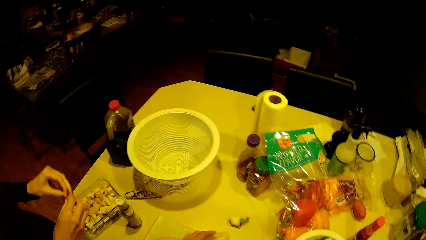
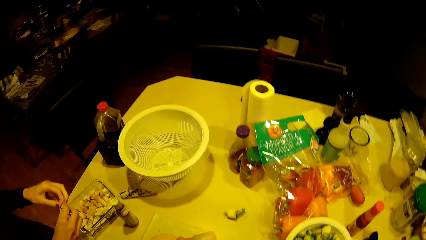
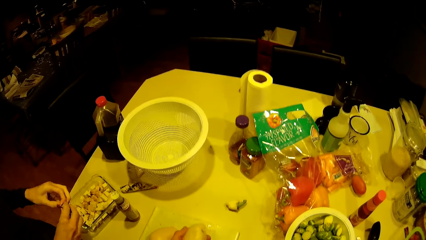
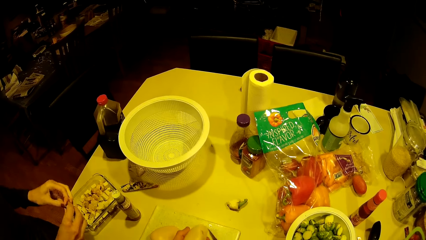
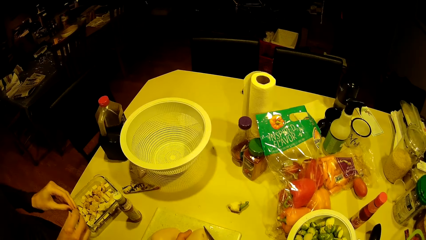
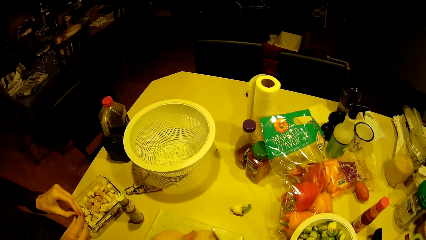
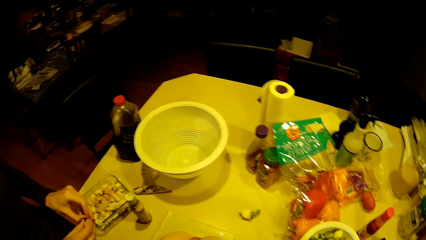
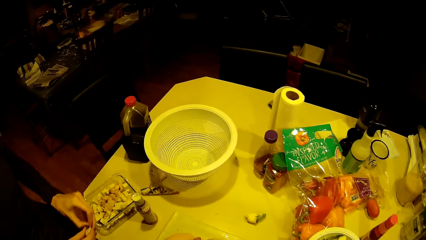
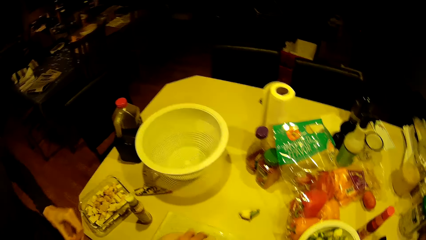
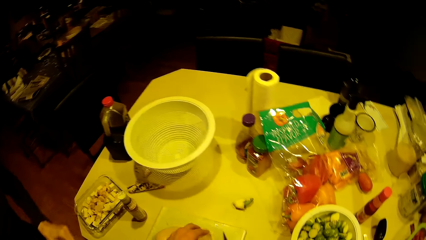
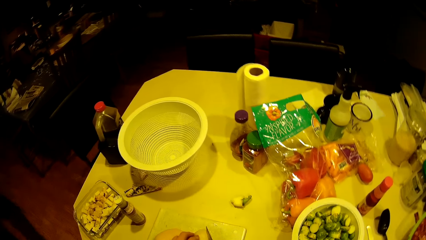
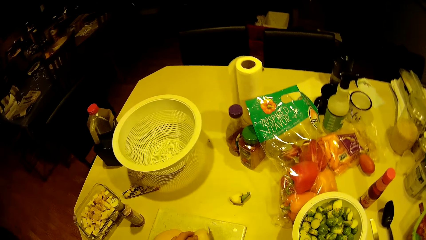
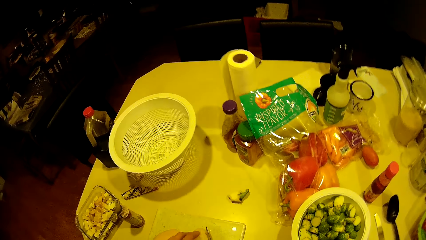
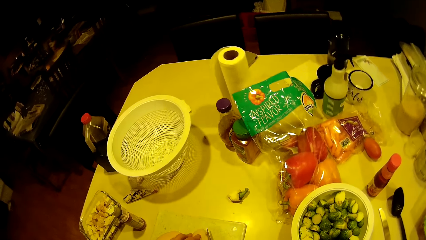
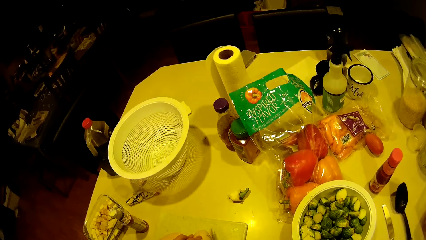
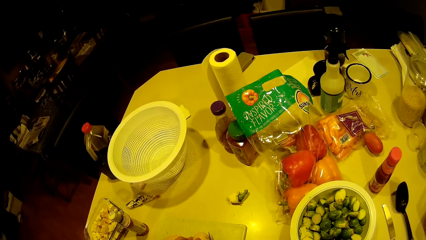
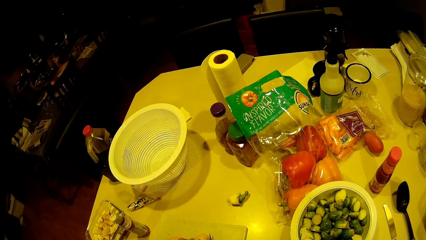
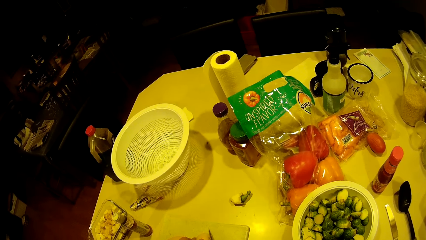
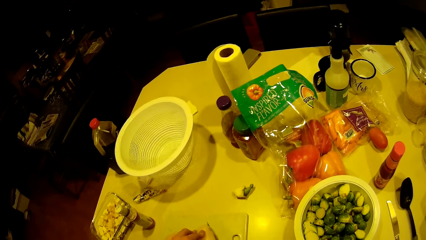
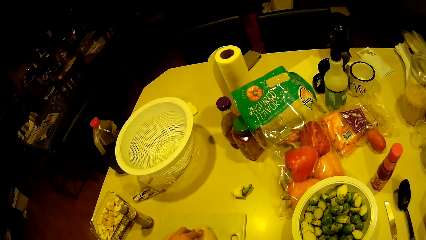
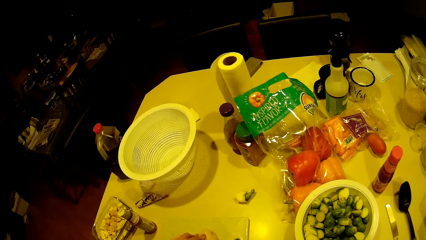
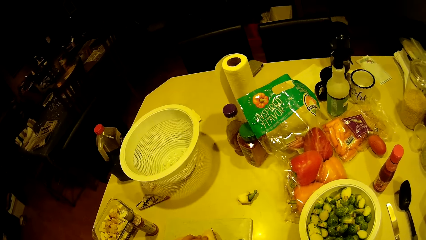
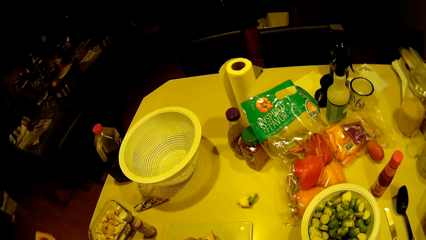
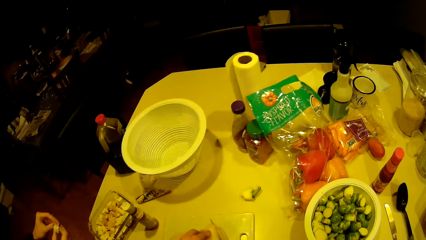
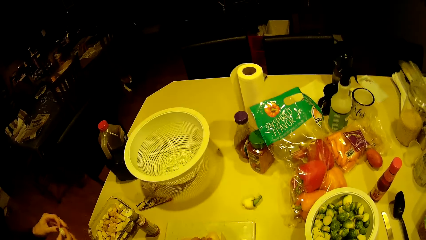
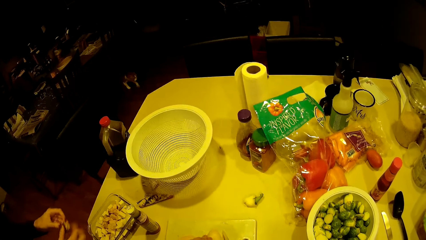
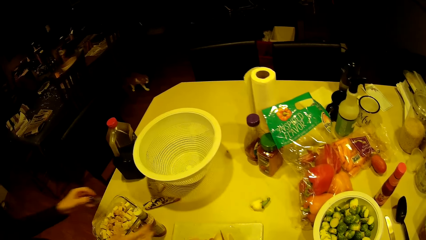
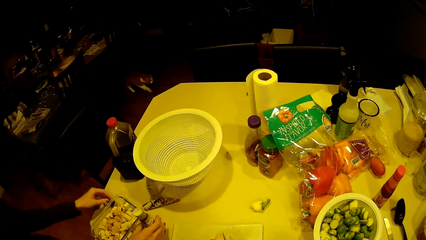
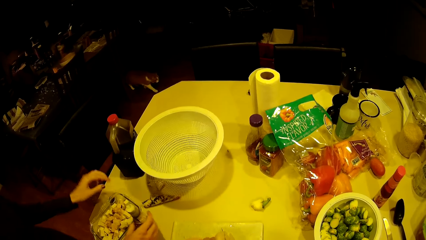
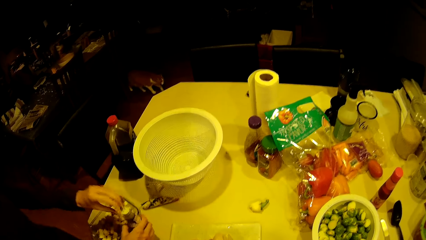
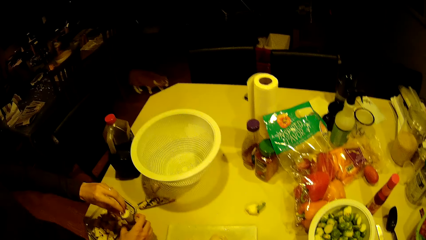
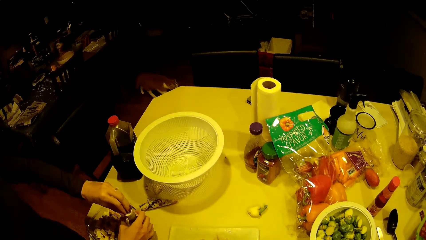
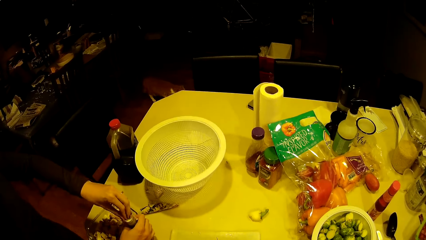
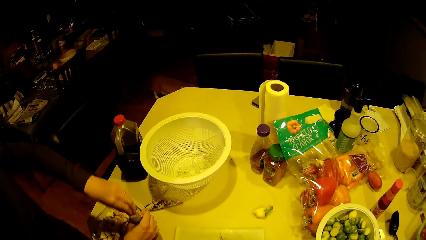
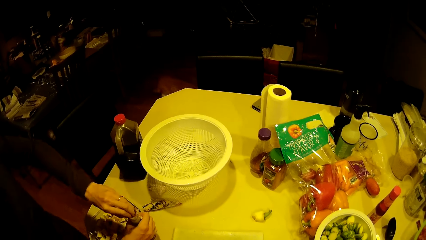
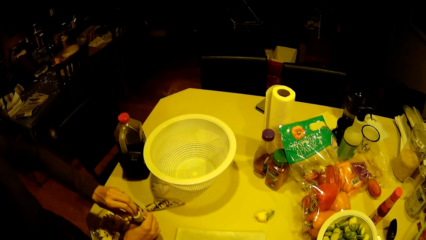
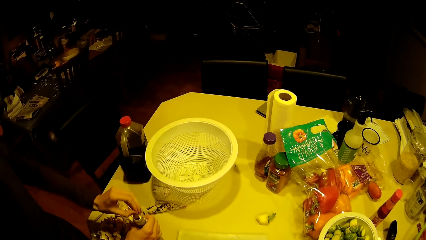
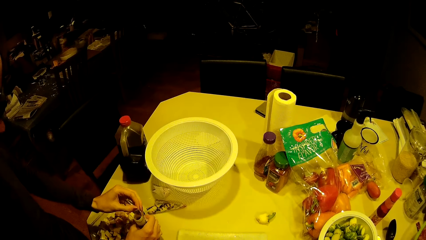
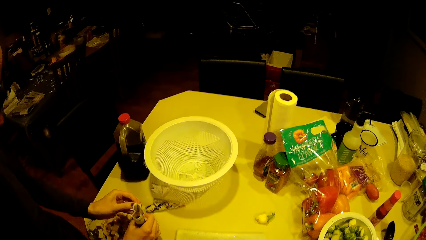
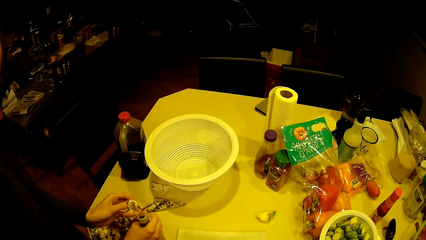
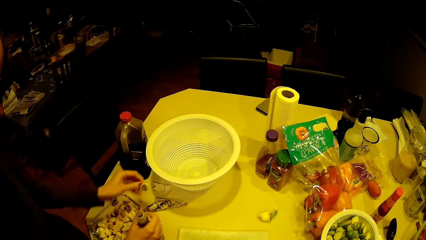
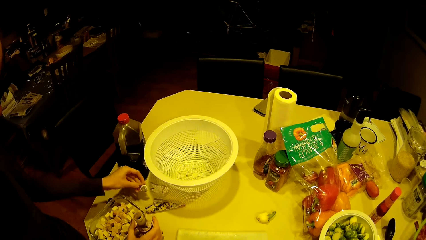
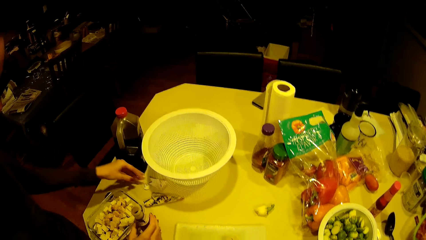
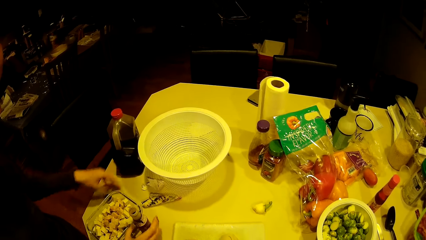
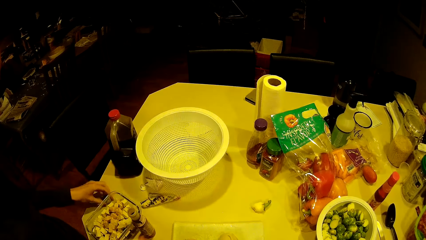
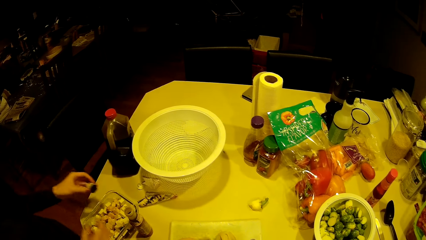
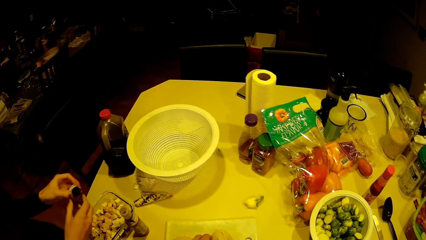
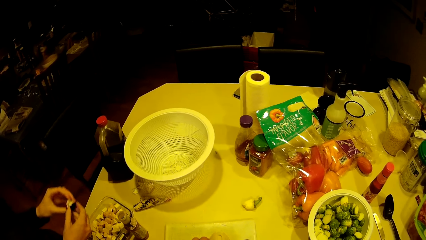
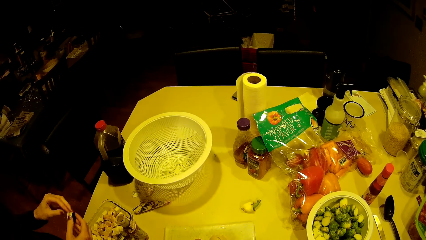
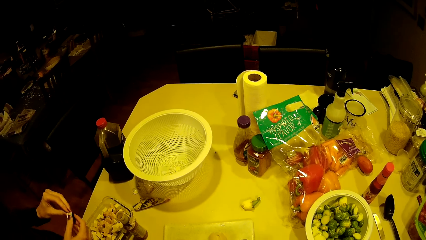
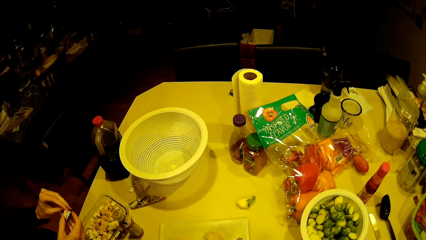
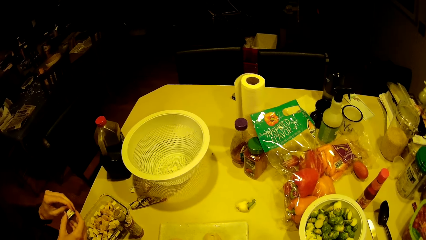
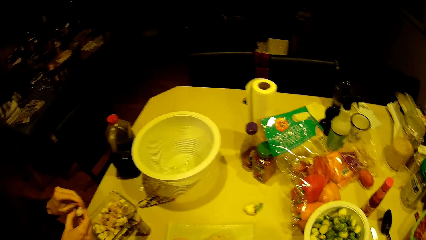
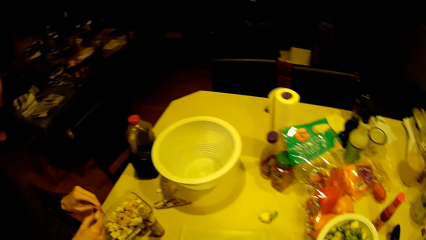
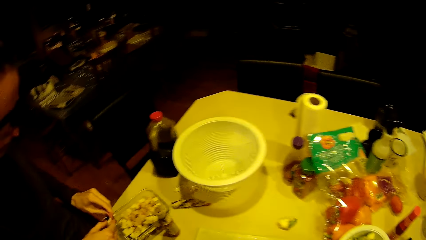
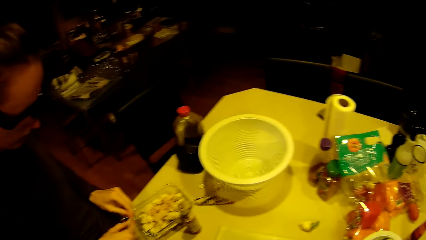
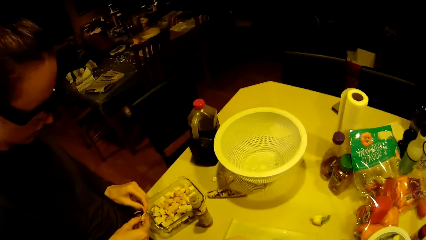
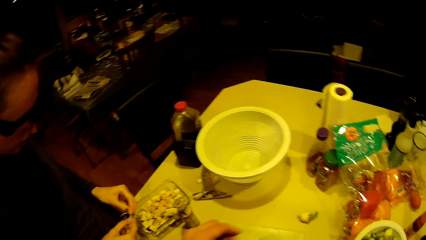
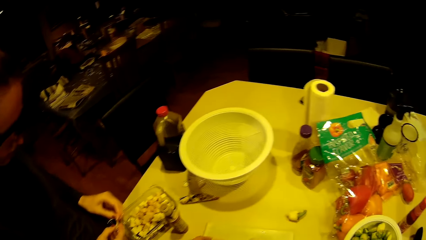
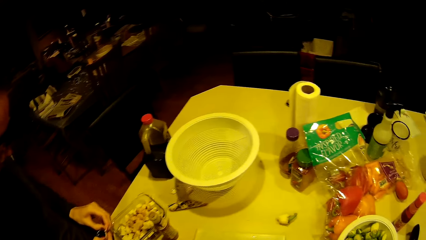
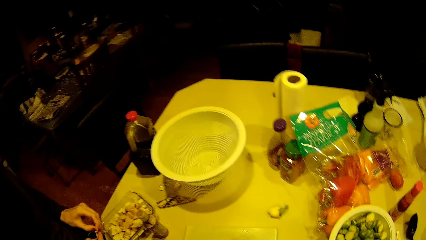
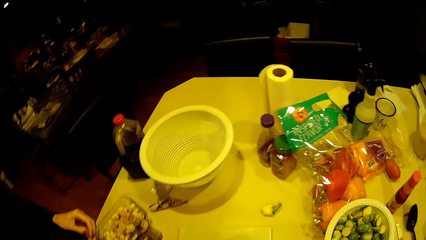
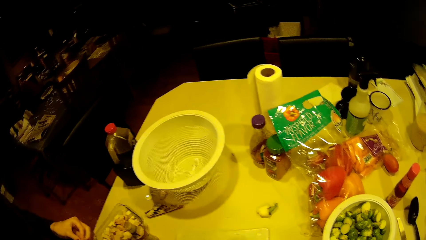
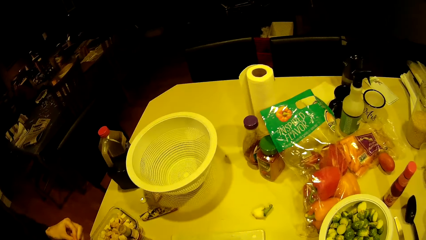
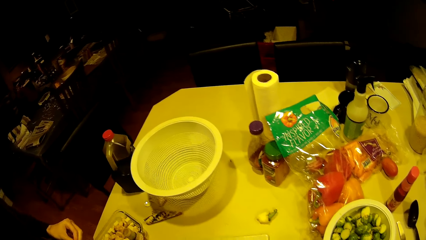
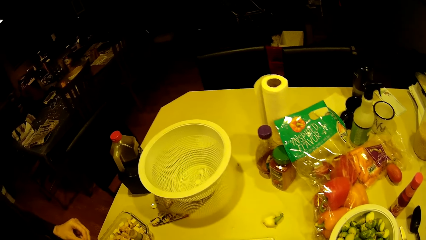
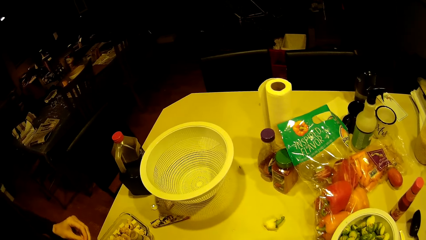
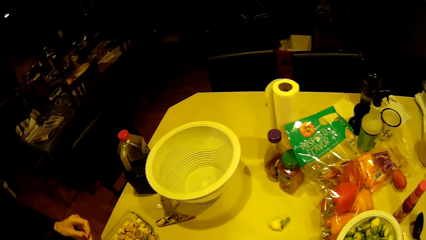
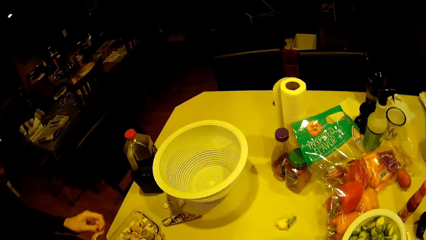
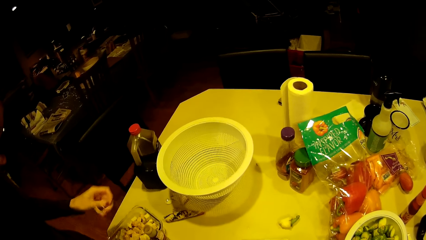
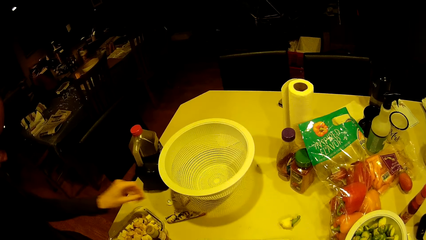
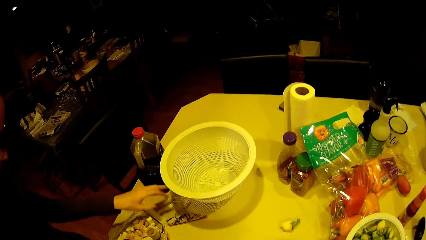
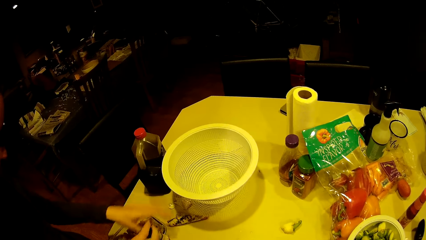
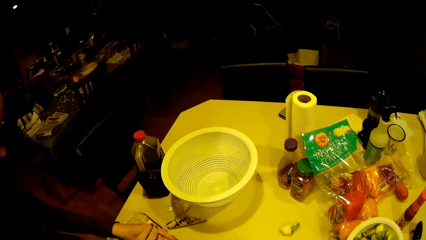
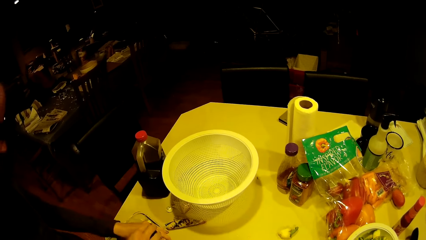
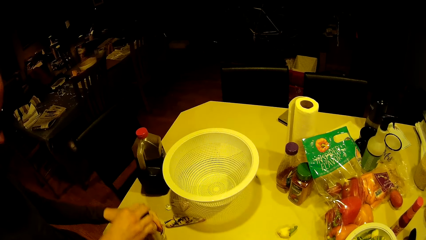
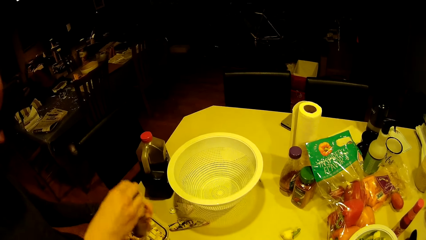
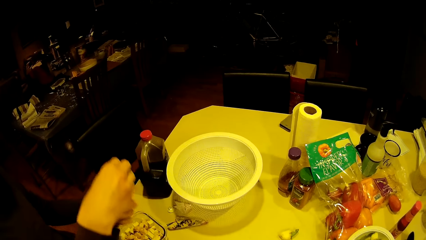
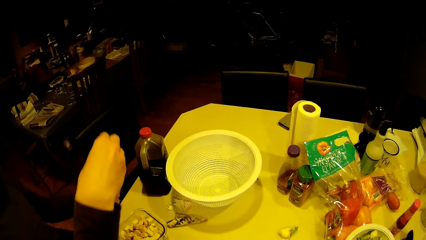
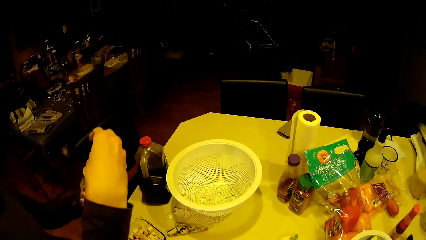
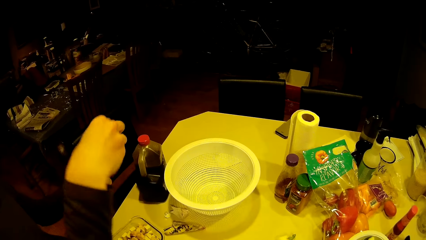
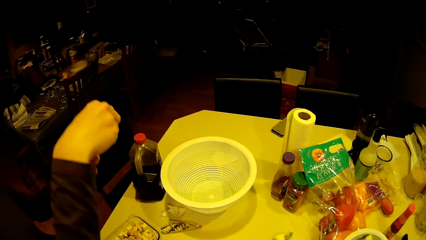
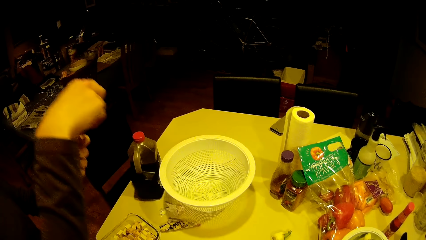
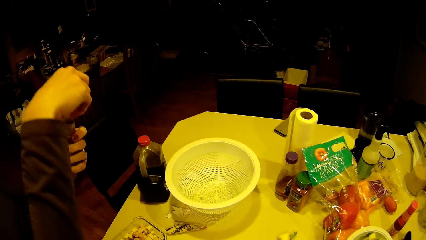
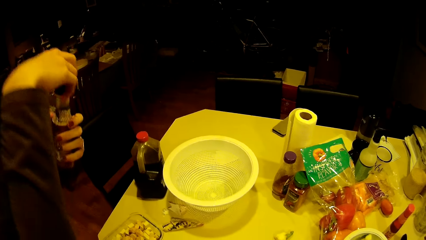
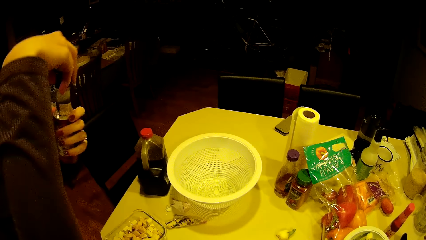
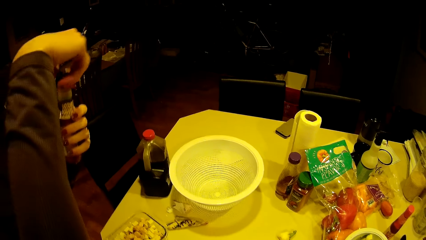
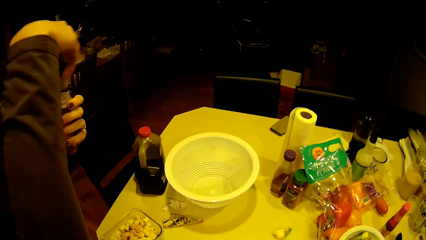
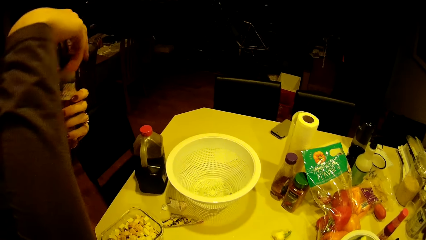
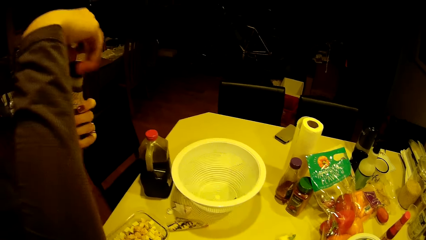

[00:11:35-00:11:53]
The camera wearer pulls something on the table and chops something. A woman drops the cap on the worktop. The woman removes the seal on the bottle, drops the seal on the worktop, picks the bottle cap from the worktop, and removes the seal on the bottle. The camera wearer looks around. The woman drops the seal on the worktop, takes the bottle from the table, and closes the cap from the bottle.
